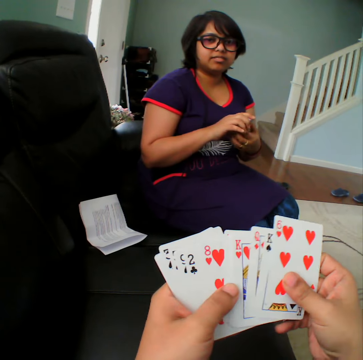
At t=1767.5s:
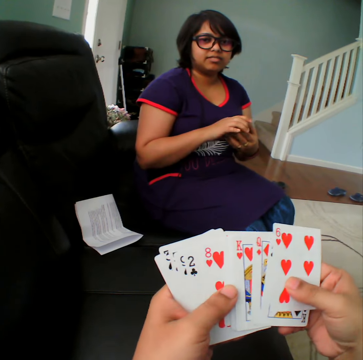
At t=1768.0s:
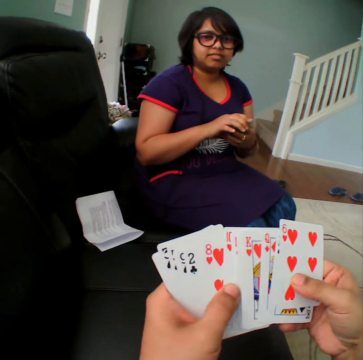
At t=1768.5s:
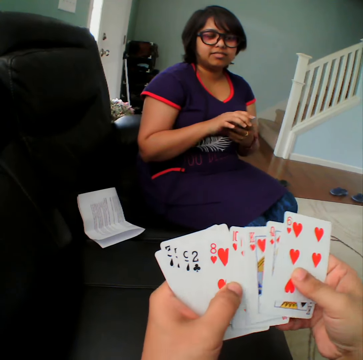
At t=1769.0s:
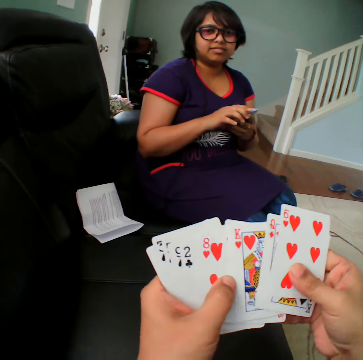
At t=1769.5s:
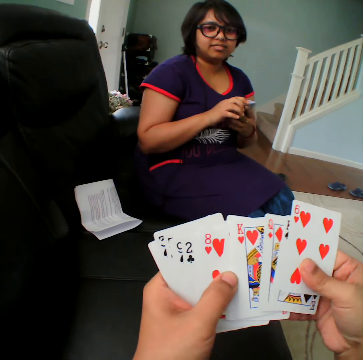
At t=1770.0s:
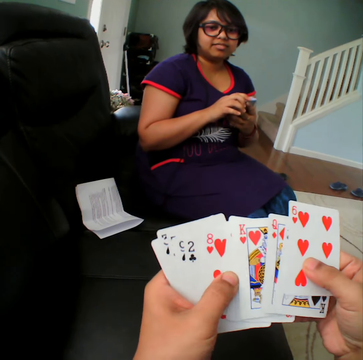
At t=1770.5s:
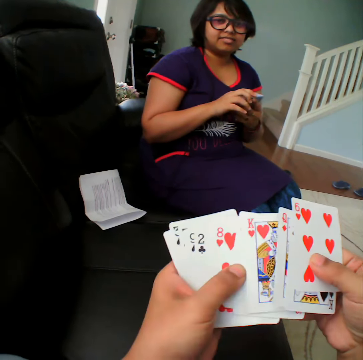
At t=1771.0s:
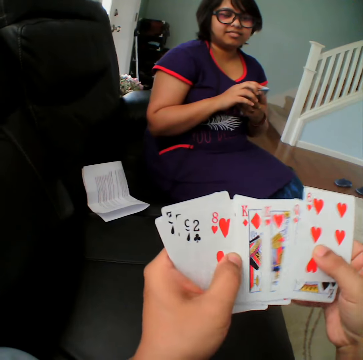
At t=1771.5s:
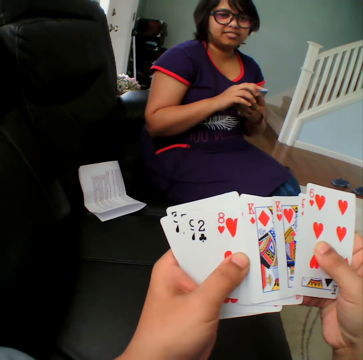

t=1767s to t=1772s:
A person moves the cards. The camera wearer selects the cards.

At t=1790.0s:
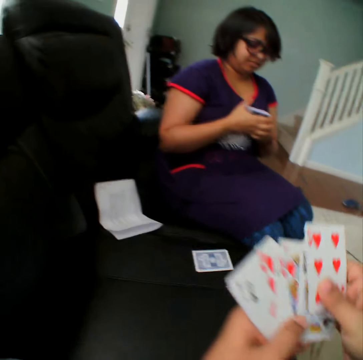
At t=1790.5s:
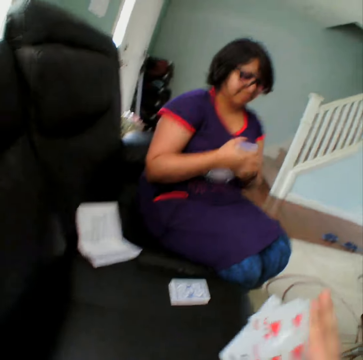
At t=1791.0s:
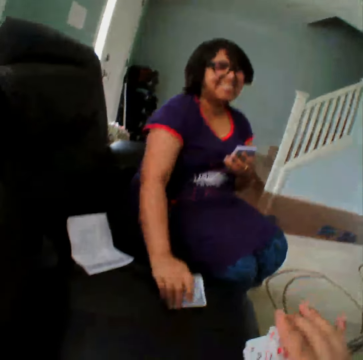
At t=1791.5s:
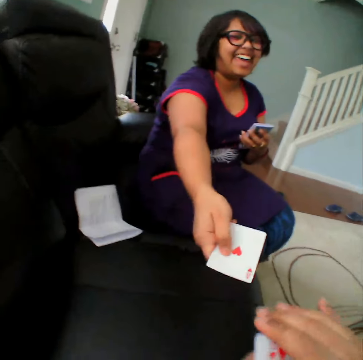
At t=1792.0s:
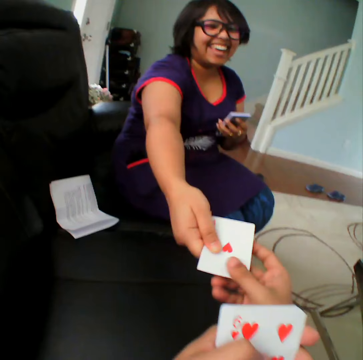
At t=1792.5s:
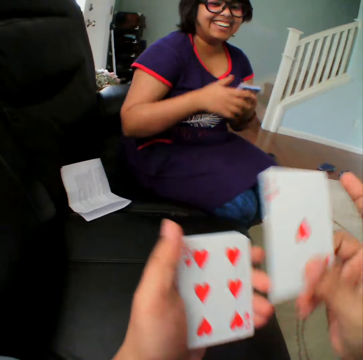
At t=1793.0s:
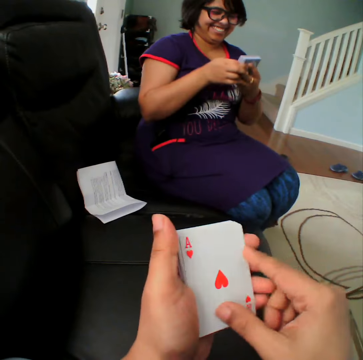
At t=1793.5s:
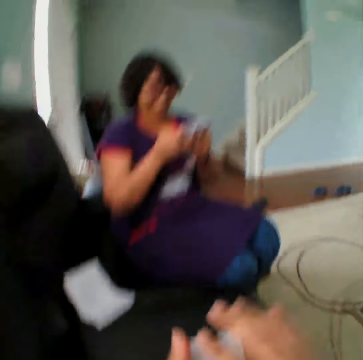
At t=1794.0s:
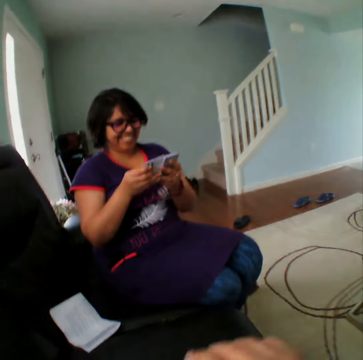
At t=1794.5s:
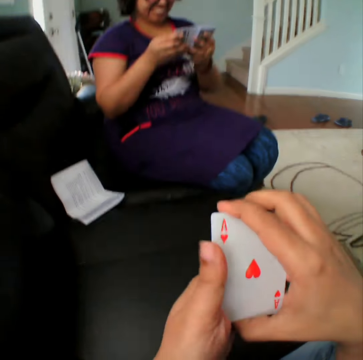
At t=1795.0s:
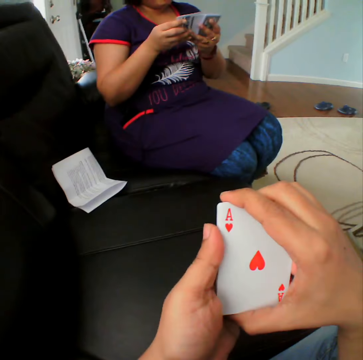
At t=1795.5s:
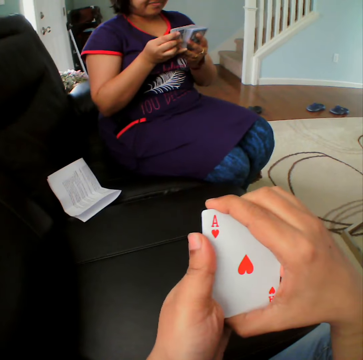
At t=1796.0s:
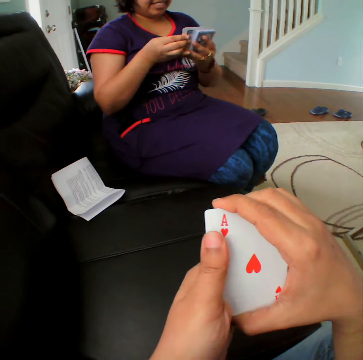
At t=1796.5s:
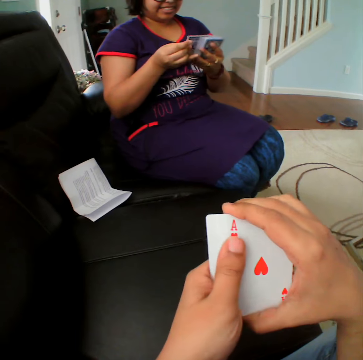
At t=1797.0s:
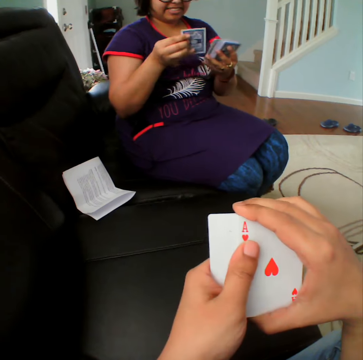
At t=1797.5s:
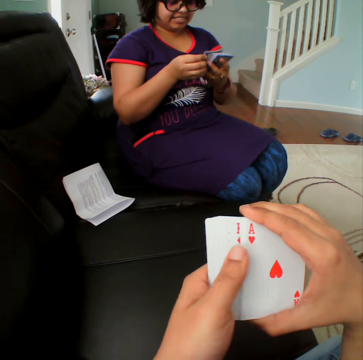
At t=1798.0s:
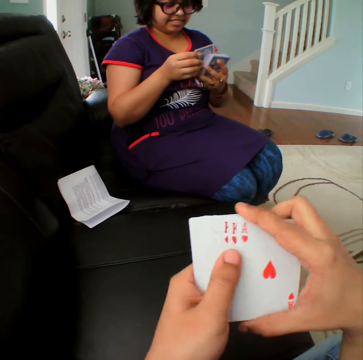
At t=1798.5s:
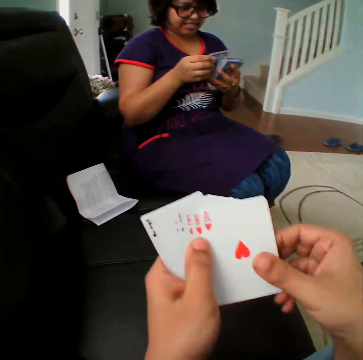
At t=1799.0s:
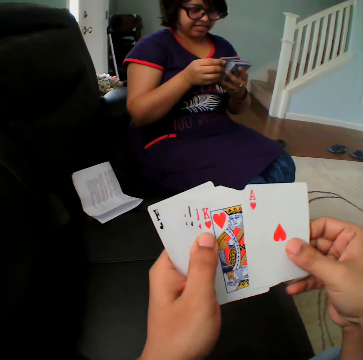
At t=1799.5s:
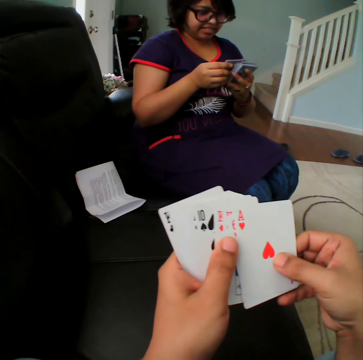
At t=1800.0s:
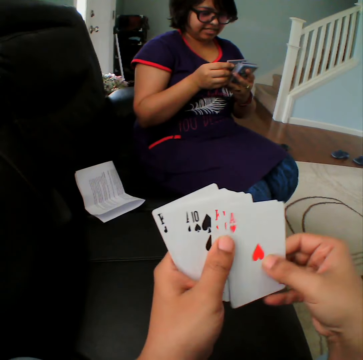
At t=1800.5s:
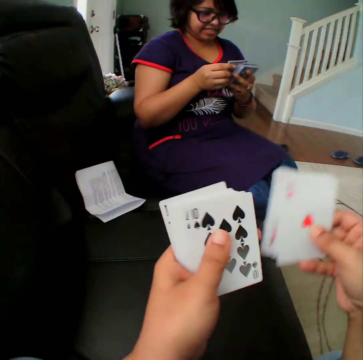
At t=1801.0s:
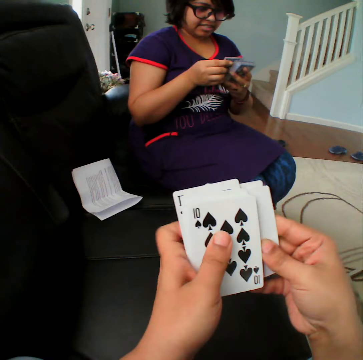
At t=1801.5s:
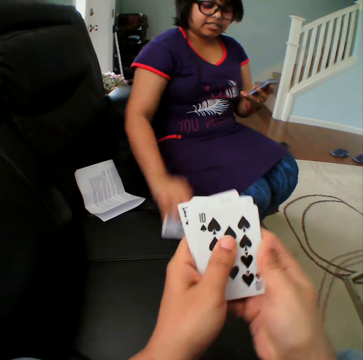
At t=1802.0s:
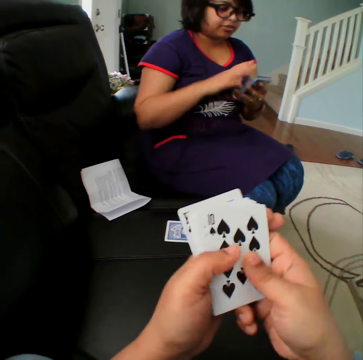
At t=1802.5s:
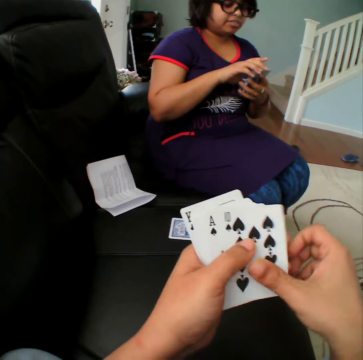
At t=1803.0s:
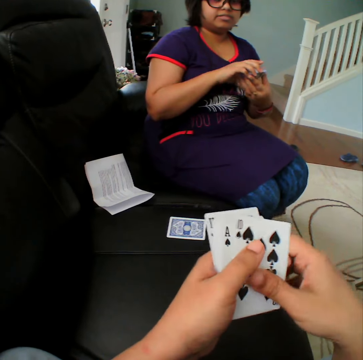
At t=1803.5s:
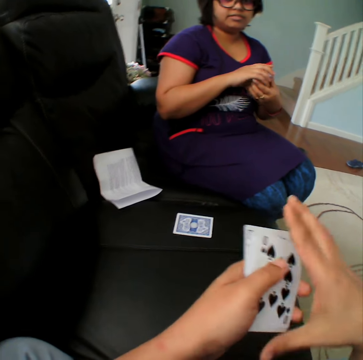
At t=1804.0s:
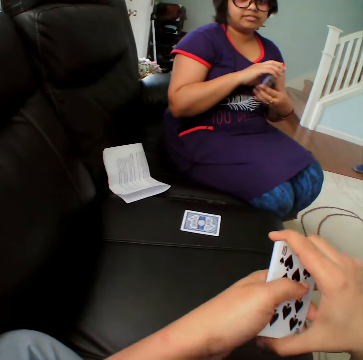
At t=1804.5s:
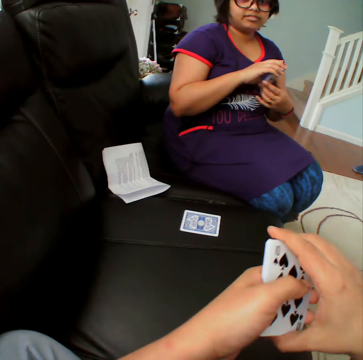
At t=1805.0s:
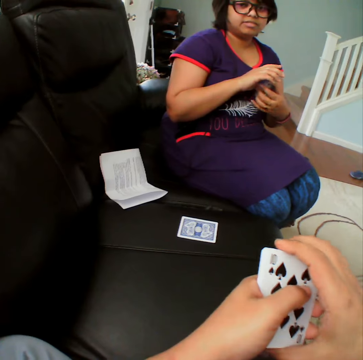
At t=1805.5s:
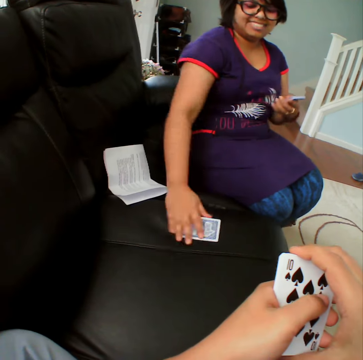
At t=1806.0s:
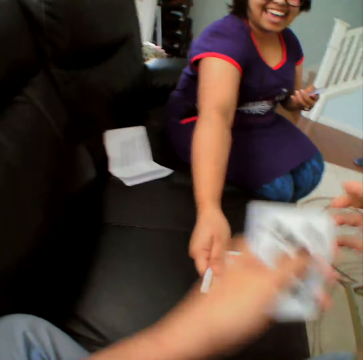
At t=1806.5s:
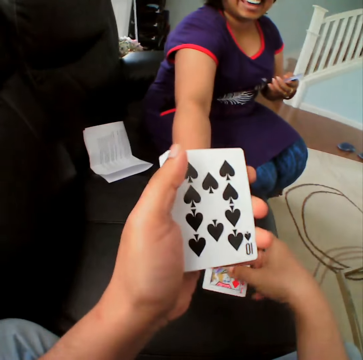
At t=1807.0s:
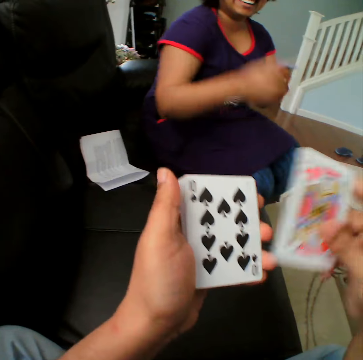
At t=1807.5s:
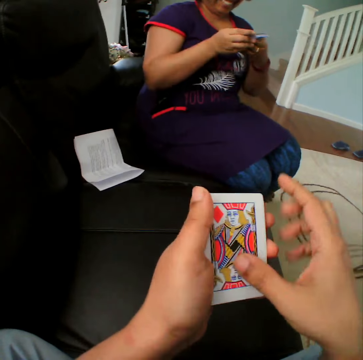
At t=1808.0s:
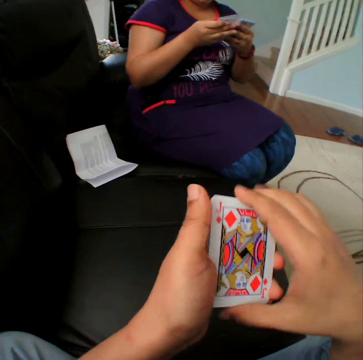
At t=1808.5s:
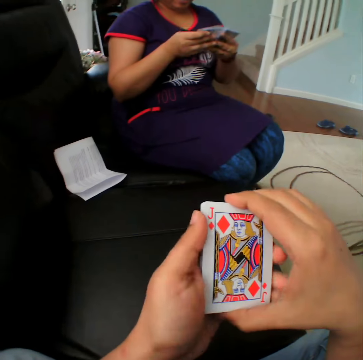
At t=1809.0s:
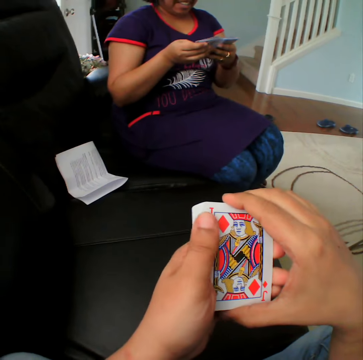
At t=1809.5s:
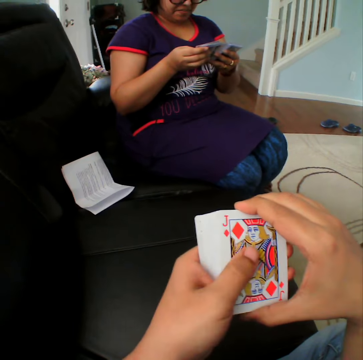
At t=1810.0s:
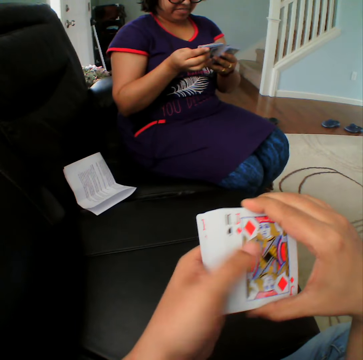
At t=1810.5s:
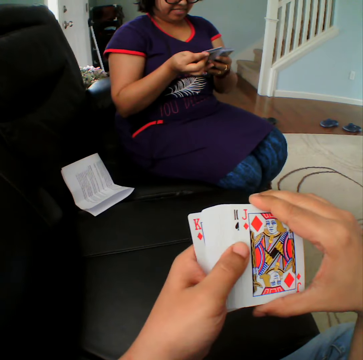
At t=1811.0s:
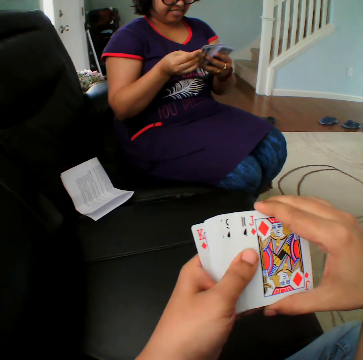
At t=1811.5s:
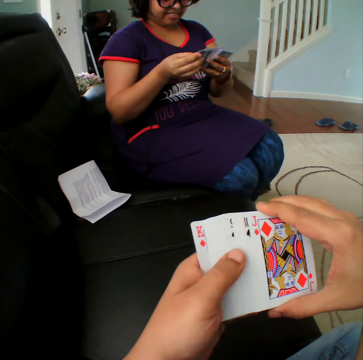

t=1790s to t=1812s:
A person picks up the card and turns the card. The person gives the card to the camera wearer. The camera wearer holds the cards and selects the cards. They shuffle the cards. The person places the card in the couch. The camera wearer holds the cards. The person picks up the card, turns the card and gives the card to the camera wearer. The camera wearer holds the cards and selects the cards.

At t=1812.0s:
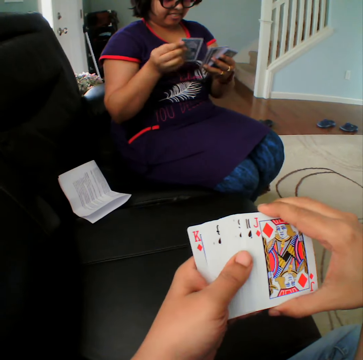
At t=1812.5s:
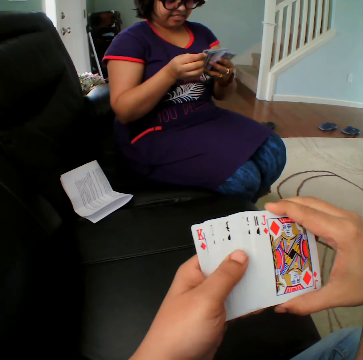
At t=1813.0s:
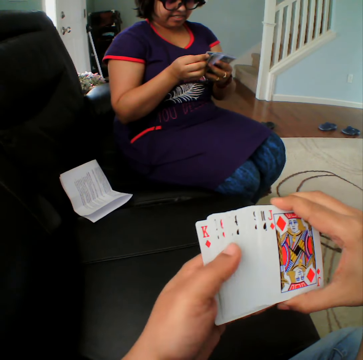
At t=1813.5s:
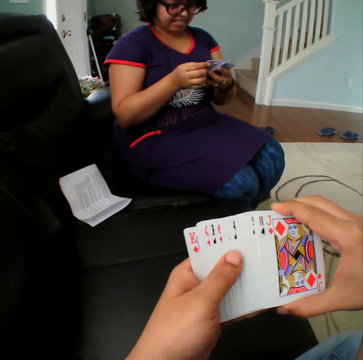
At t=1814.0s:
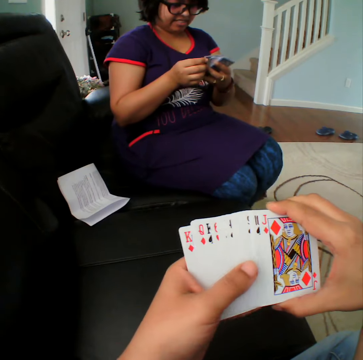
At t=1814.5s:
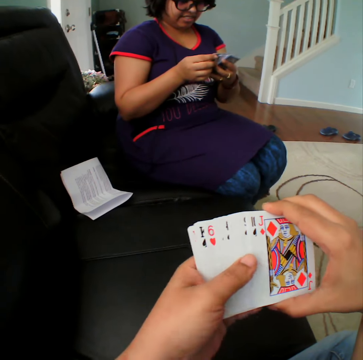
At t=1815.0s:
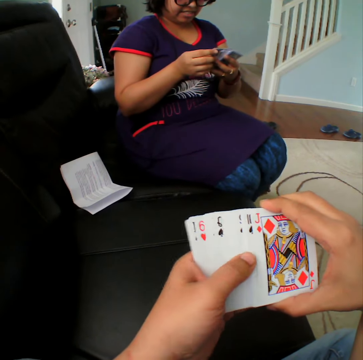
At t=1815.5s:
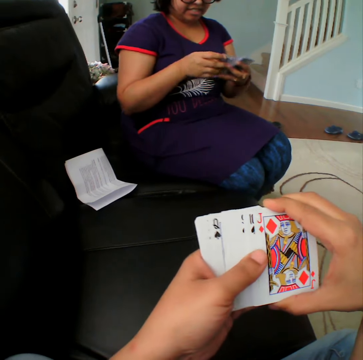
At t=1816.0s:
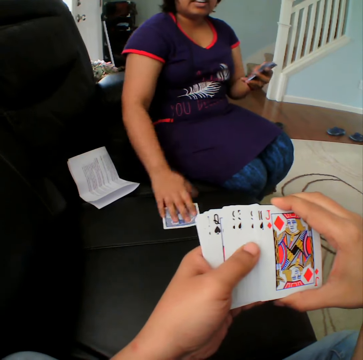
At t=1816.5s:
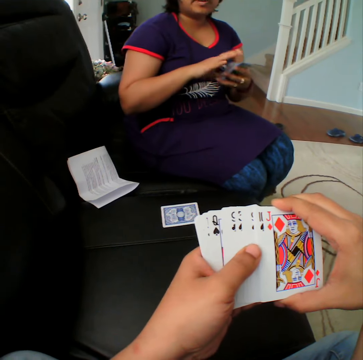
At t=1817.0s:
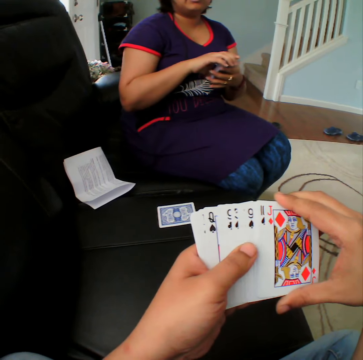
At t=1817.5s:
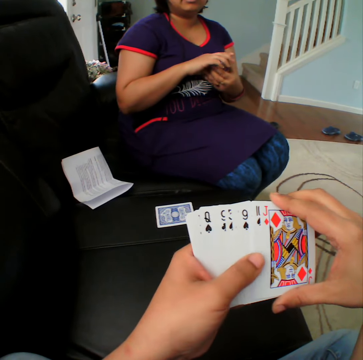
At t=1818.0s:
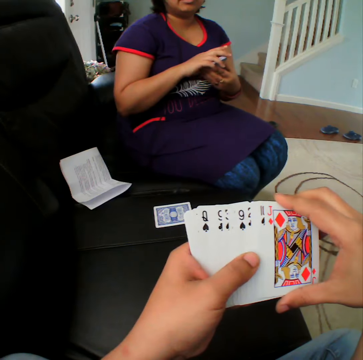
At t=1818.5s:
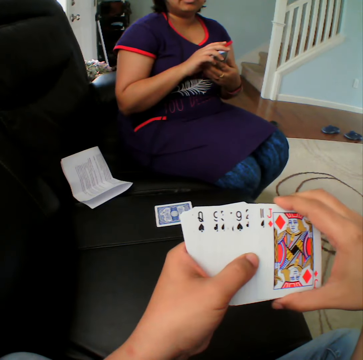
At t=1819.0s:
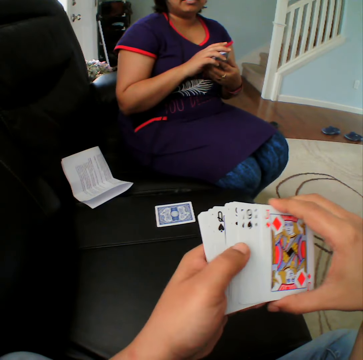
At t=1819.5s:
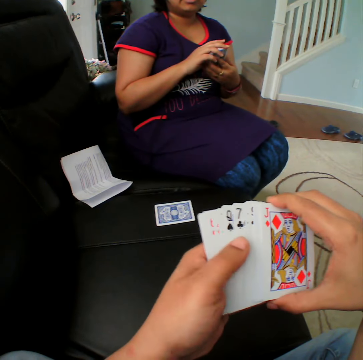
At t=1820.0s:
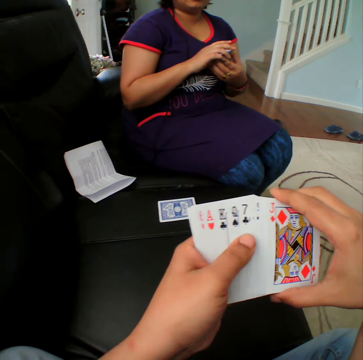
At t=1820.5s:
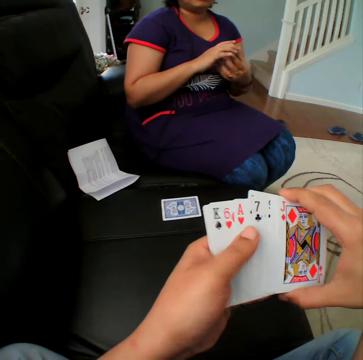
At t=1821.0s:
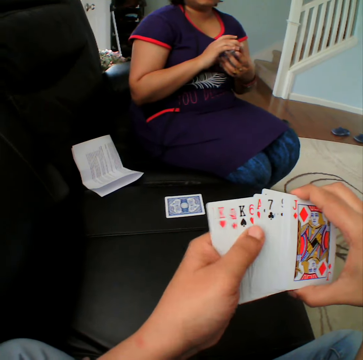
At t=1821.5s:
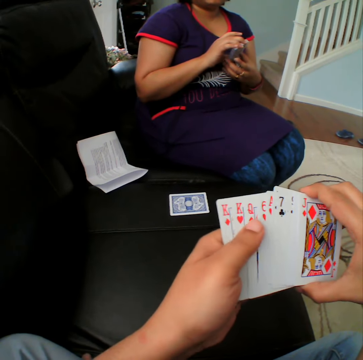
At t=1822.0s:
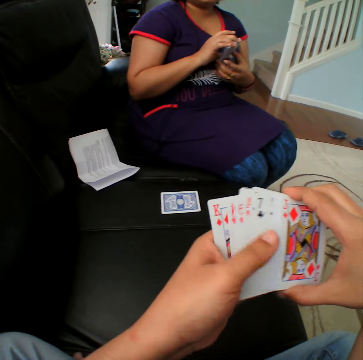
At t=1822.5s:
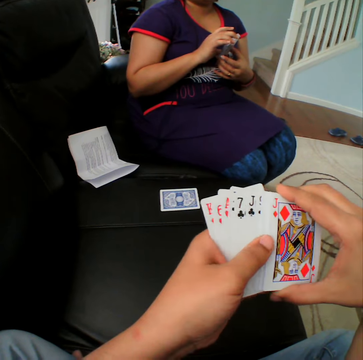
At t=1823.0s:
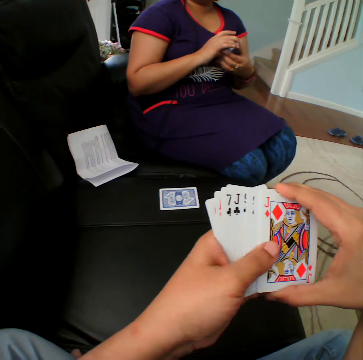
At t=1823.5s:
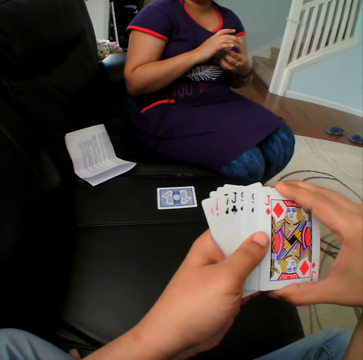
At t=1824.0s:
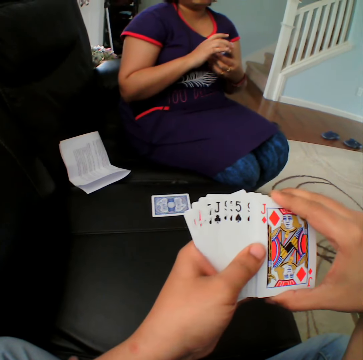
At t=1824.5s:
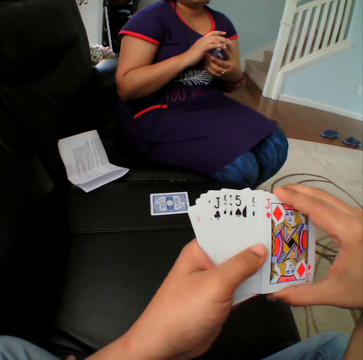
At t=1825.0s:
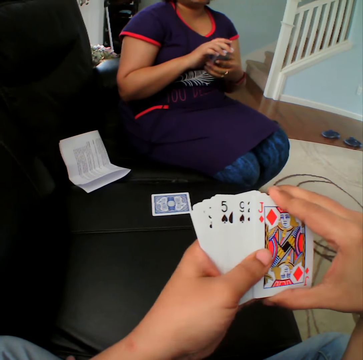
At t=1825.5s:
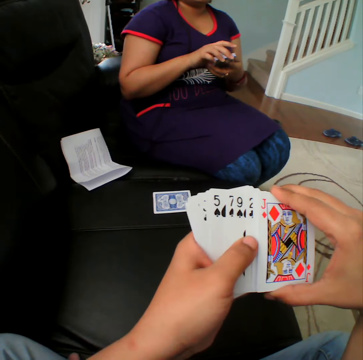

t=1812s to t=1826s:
A person puts the card in the couch. The camera wearer selects the cards.
